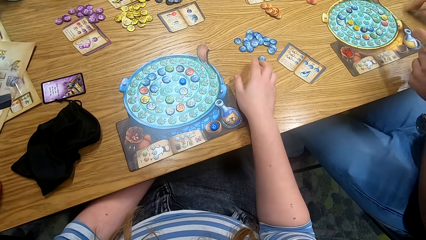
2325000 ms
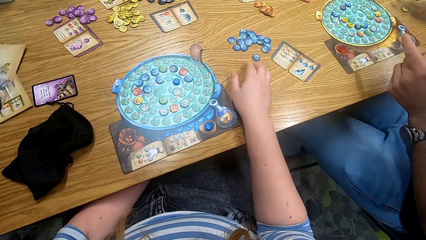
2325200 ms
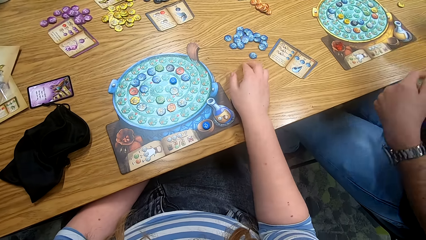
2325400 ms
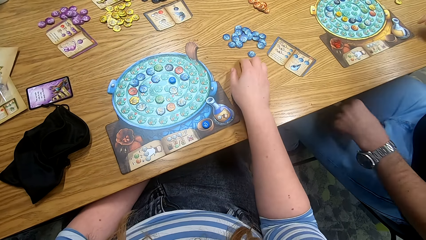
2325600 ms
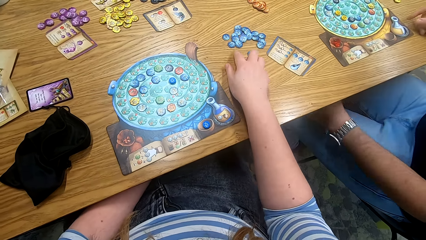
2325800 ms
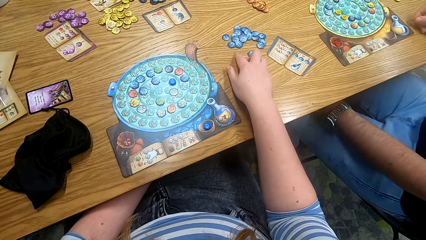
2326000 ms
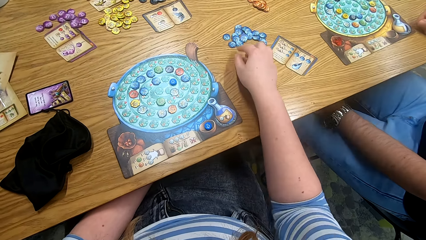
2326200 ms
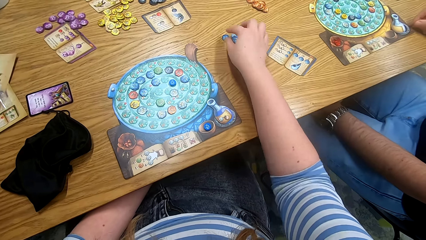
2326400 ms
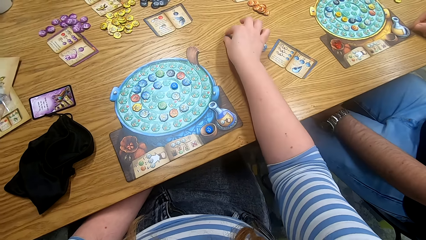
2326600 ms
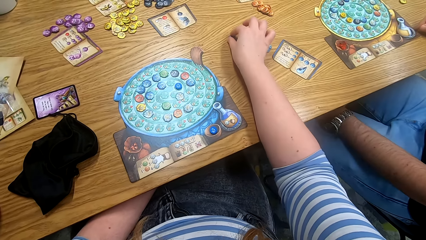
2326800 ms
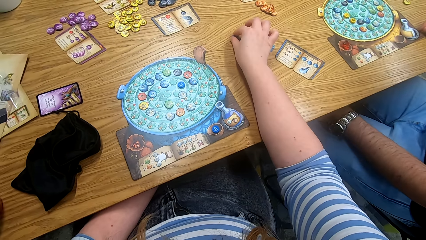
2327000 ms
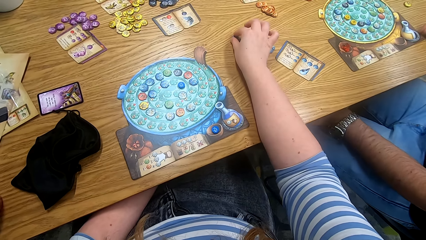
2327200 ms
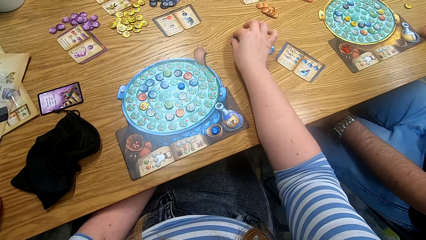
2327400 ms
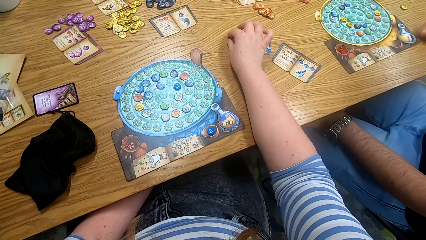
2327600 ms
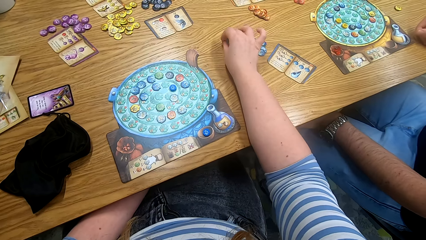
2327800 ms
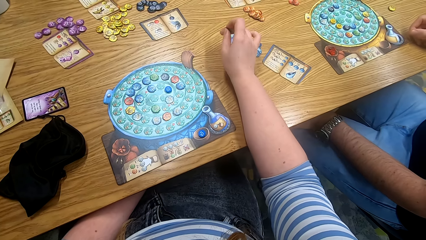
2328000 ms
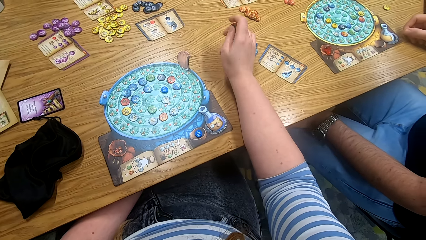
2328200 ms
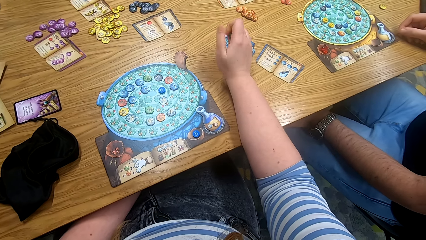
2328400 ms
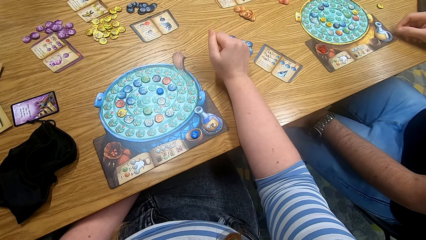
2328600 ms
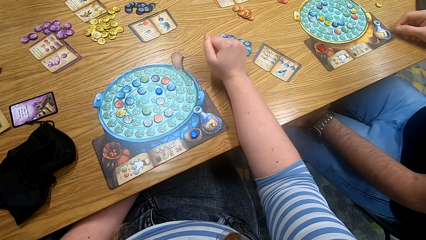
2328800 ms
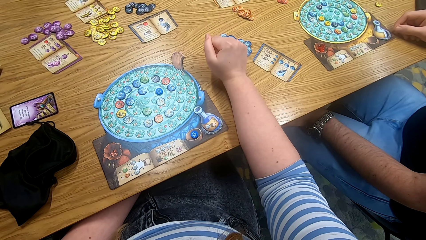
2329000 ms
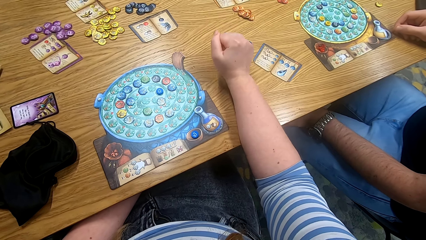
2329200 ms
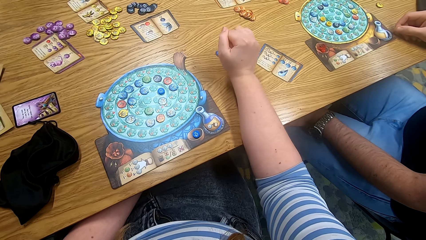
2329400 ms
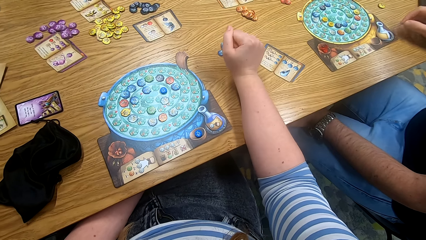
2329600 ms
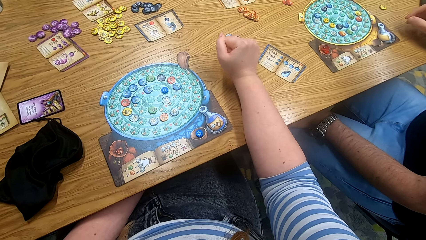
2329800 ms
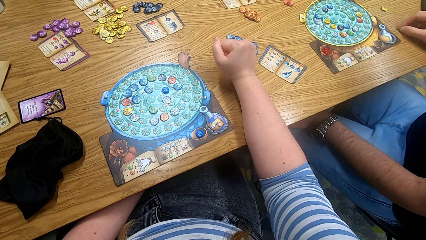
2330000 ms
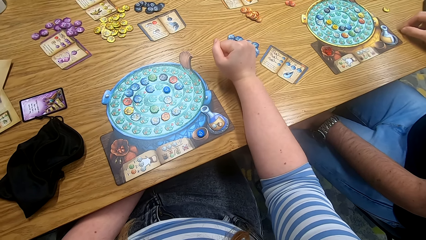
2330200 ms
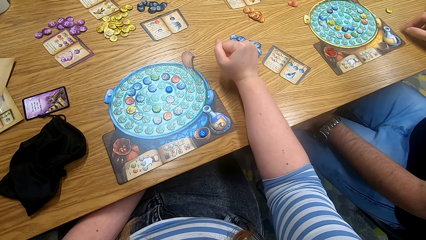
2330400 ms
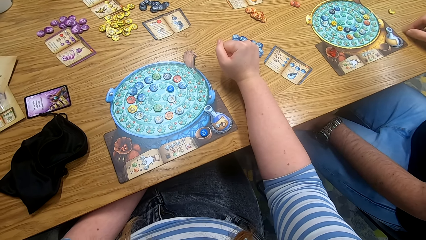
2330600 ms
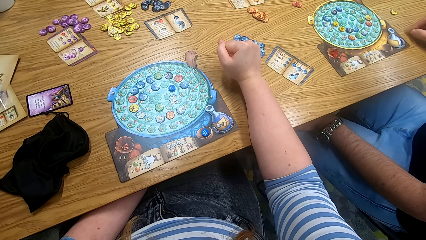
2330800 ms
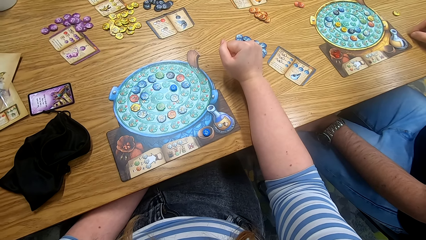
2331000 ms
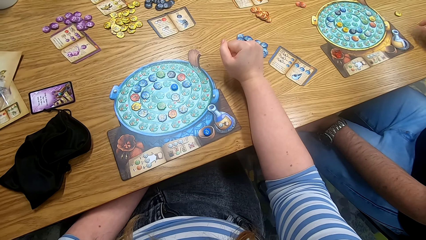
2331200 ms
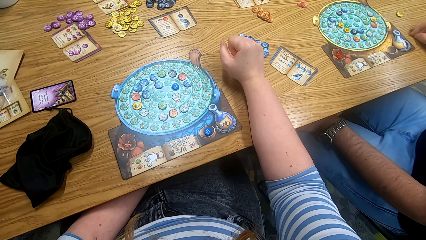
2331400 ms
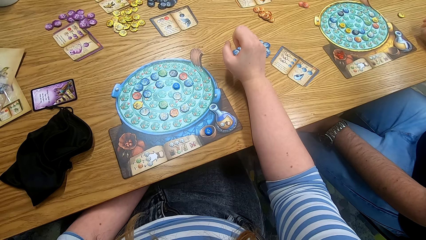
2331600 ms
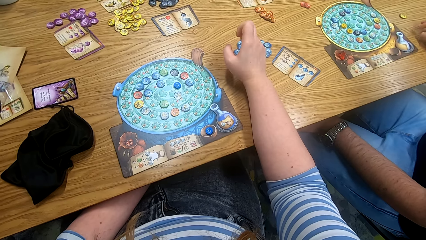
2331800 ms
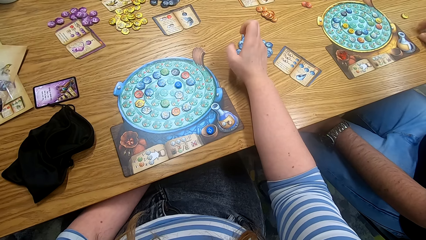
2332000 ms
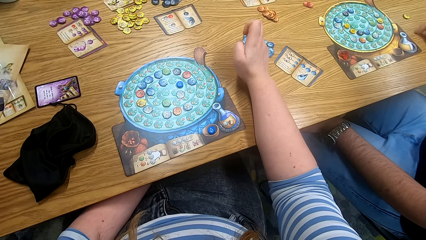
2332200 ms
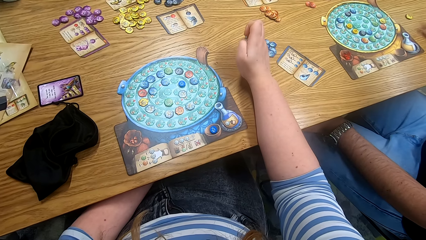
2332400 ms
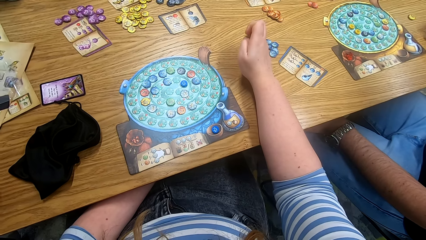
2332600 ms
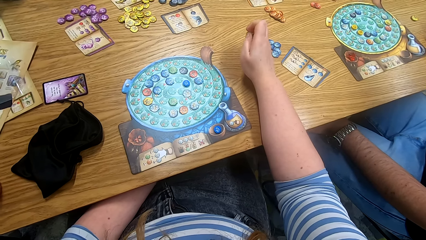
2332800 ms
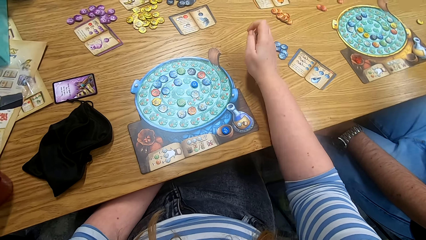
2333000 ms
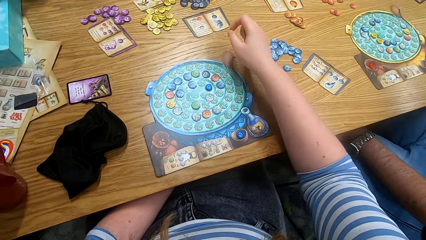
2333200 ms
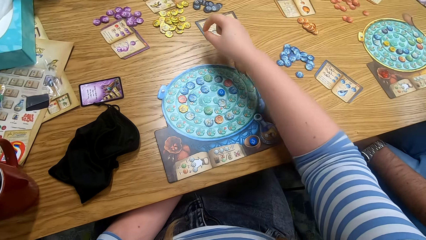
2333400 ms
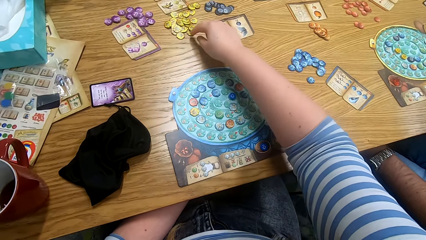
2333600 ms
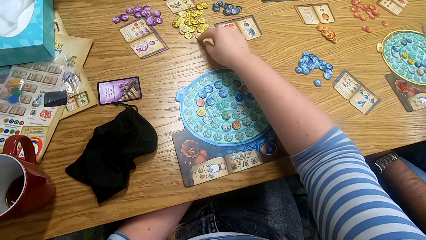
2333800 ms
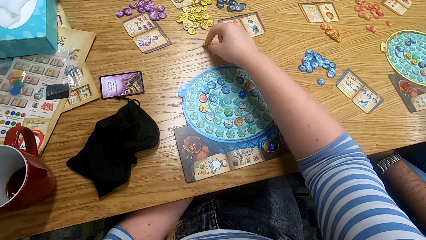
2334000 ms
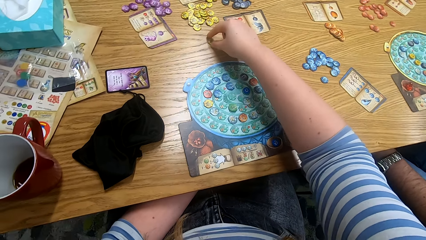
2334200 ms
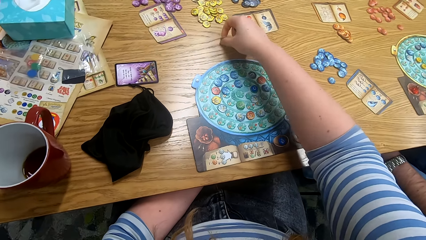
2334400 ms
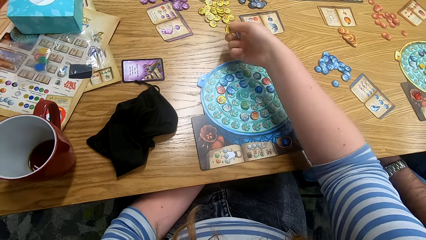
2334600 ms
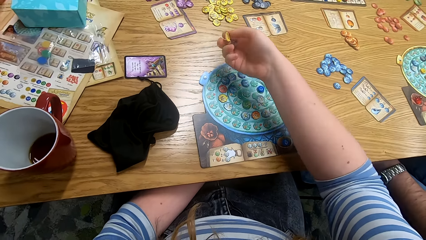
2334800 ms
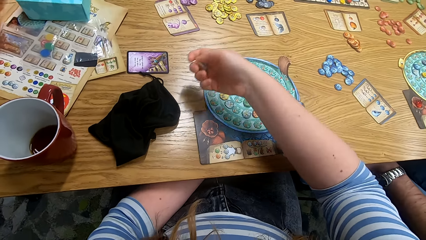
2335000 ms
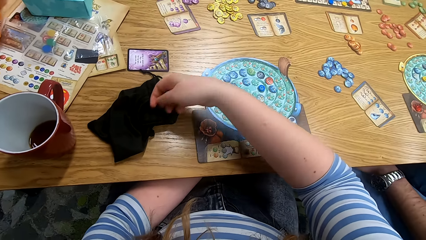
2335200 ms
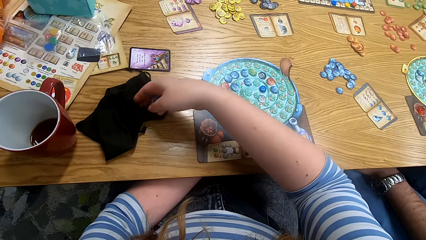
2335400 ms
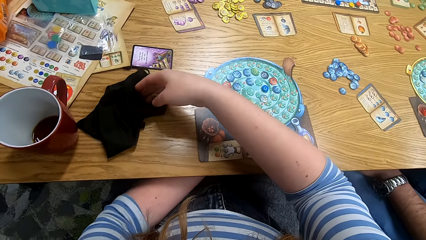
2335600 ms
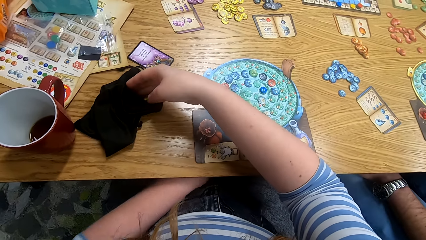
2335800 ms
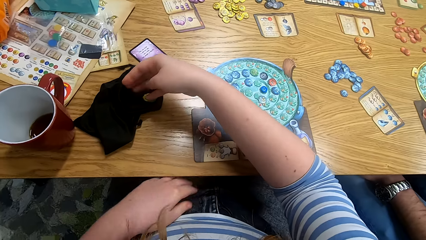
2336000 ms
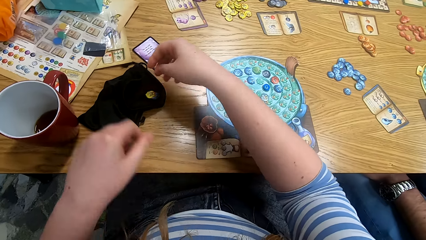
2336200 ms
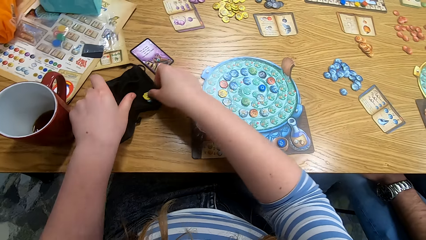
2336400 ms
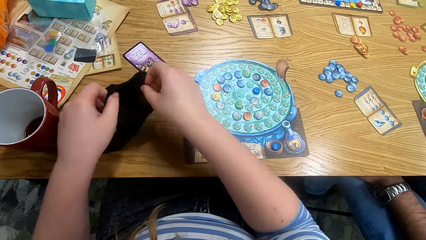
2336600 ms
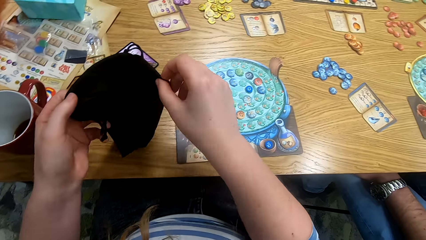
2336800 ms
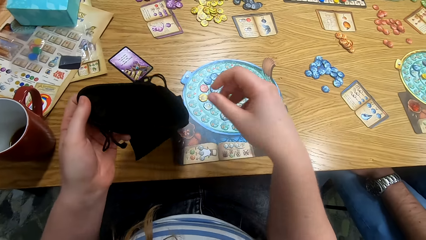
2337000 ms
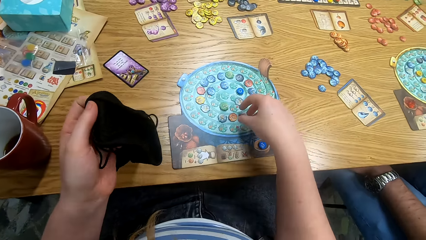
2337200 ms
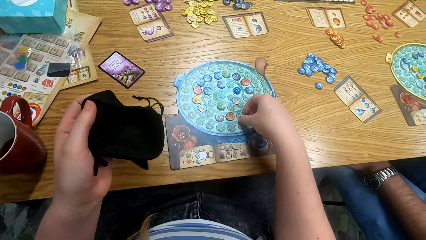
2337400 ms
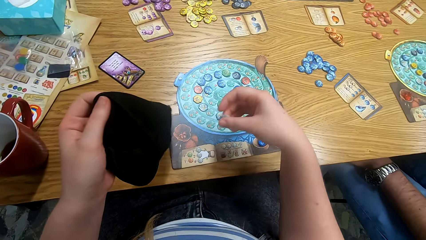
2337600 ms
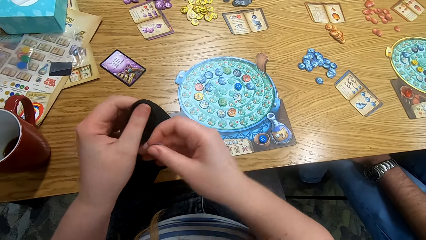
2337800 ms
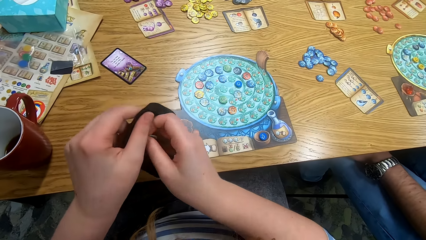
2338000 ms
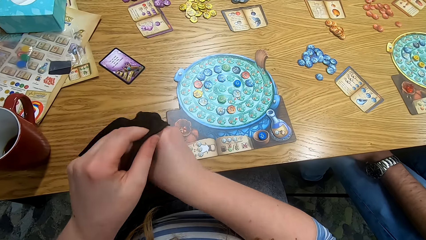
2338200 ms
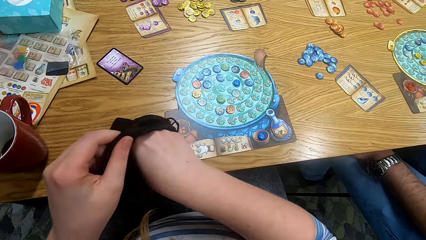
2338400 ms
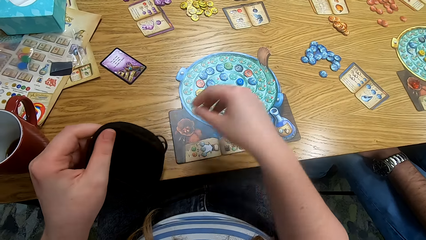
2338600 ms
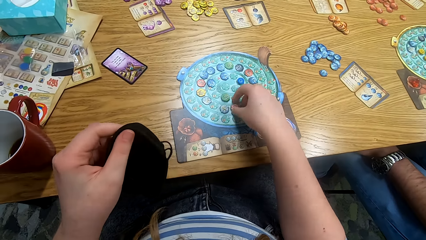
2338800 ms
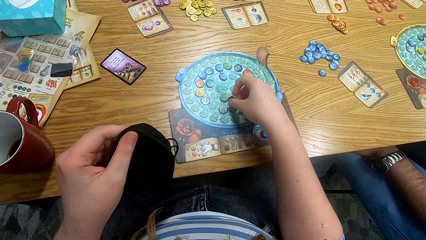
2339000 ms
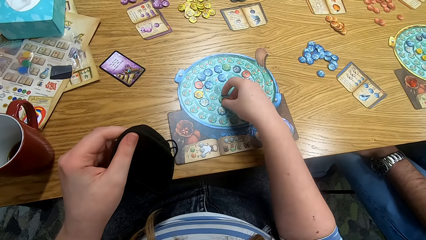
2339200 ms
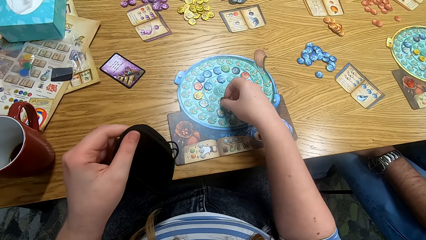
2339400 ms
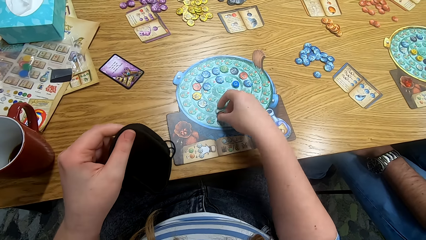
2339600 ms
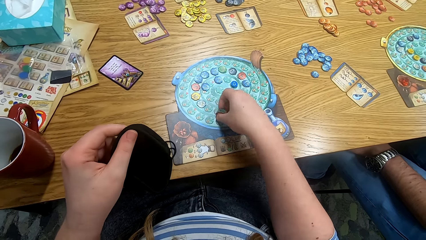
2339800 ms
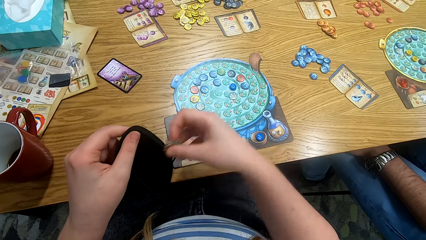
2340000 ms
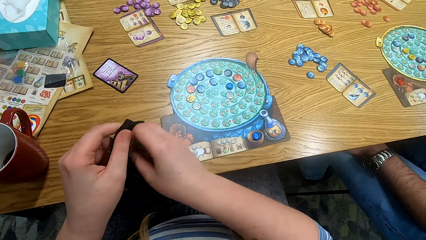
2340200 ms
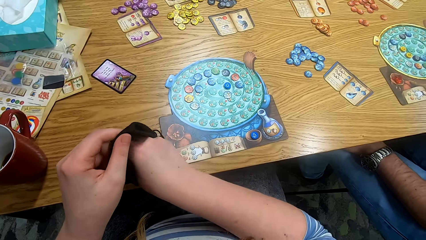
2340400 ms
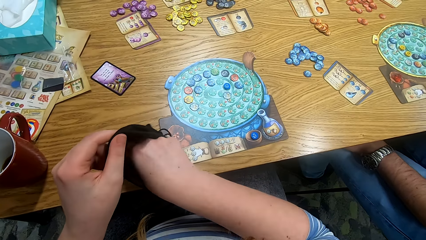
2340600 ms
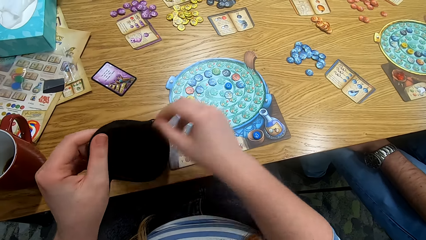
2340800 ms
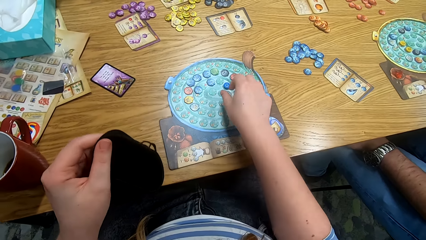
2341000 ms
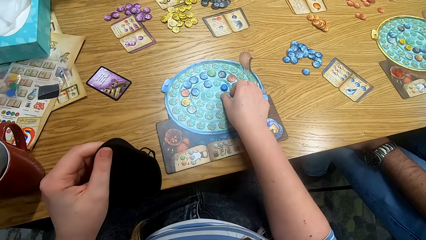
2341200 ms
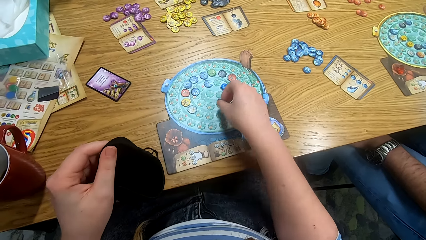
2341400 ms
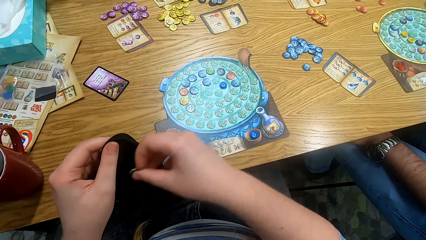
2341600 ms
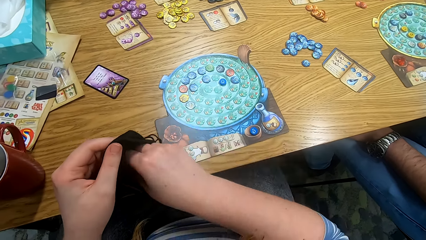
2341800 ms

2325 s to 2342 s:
The camera wearer picks the tokens from the table. They put the tokens in a bag. They pick a bag. They pick the token from the board. They put the token in the bag. They pick the tokens from the table. They put the tokens in the bag. They pick the tokens from the table.
